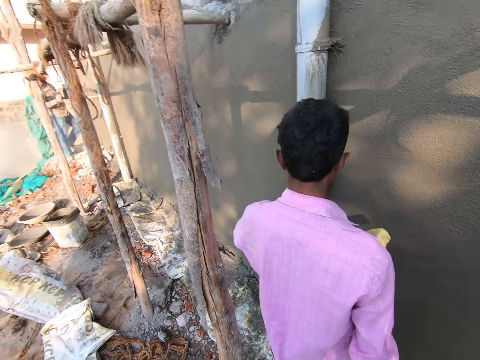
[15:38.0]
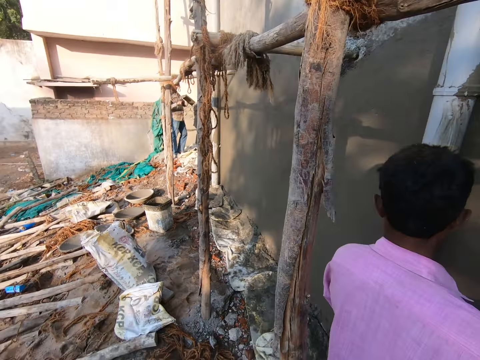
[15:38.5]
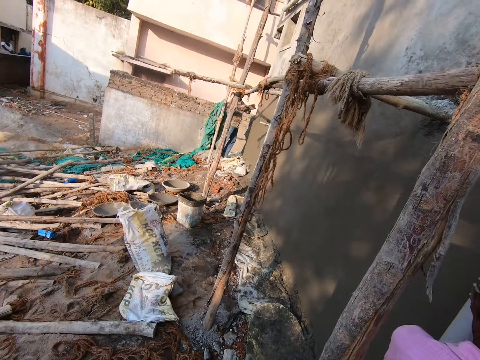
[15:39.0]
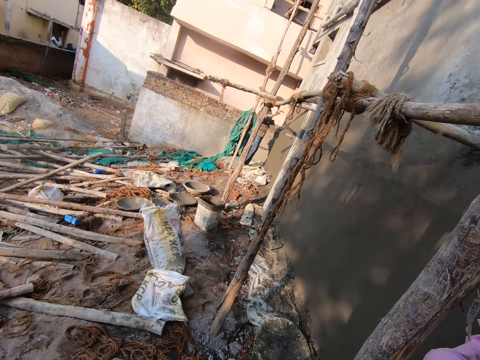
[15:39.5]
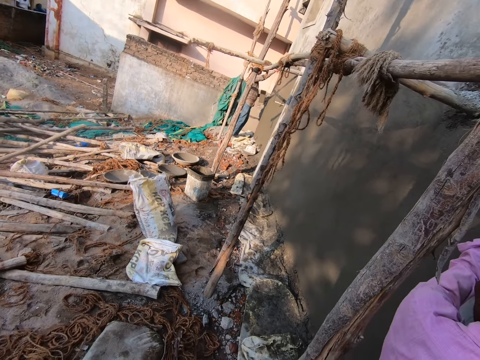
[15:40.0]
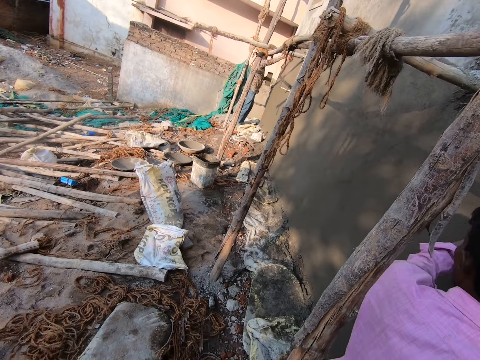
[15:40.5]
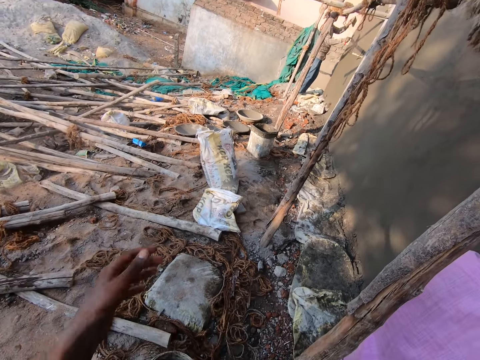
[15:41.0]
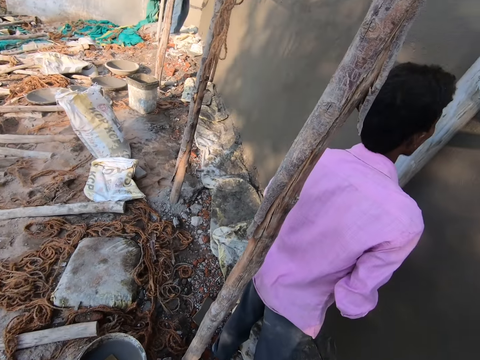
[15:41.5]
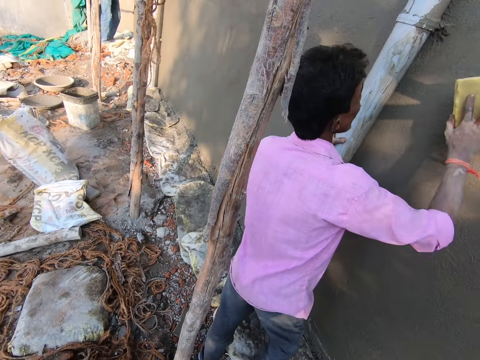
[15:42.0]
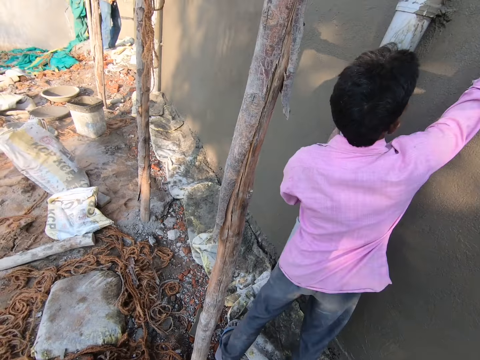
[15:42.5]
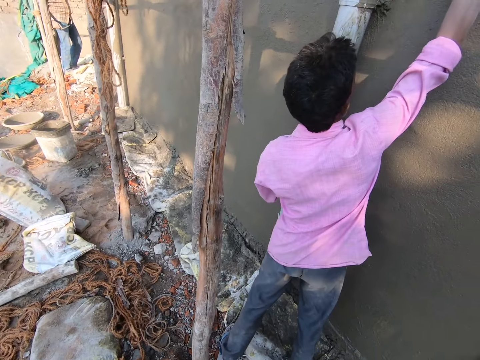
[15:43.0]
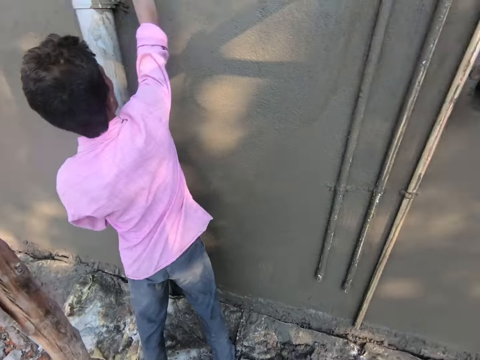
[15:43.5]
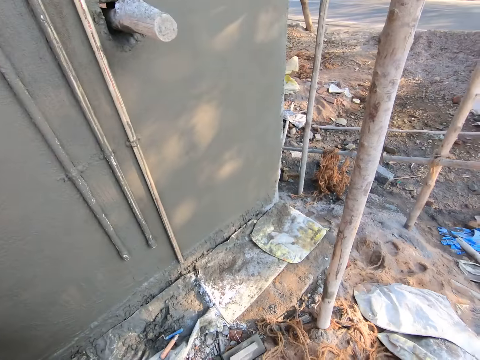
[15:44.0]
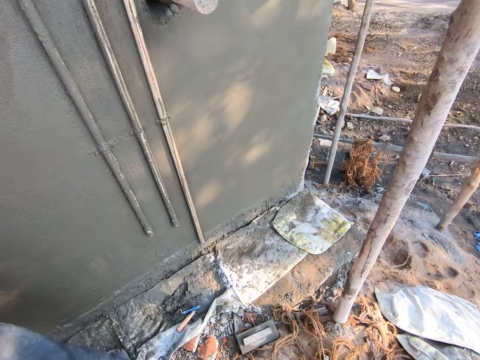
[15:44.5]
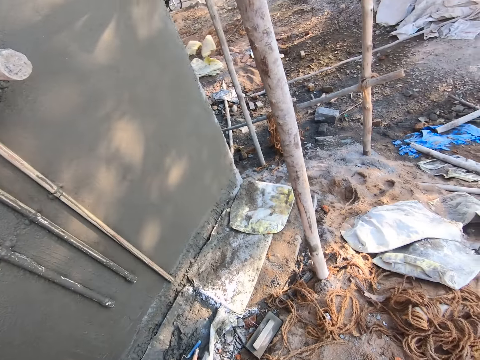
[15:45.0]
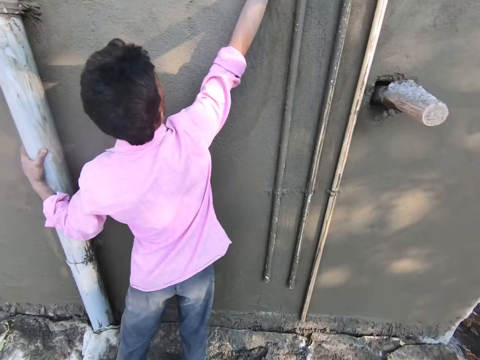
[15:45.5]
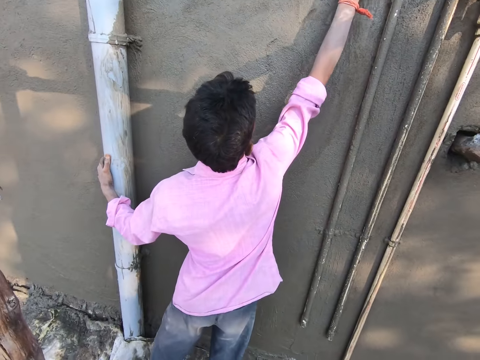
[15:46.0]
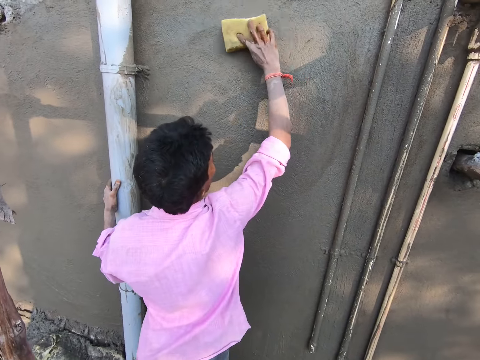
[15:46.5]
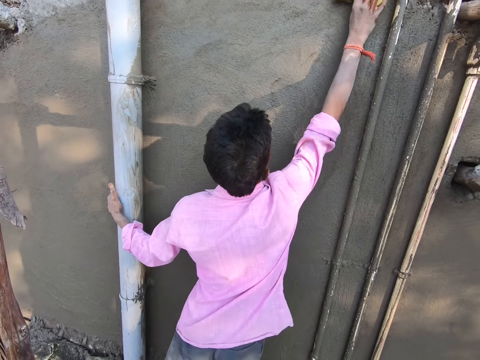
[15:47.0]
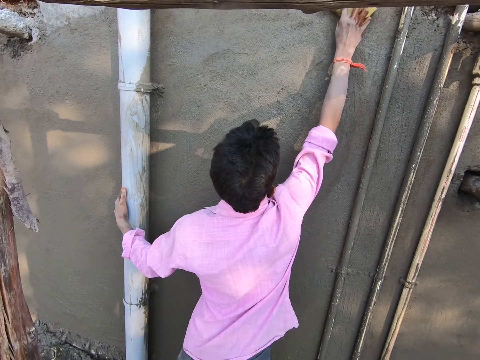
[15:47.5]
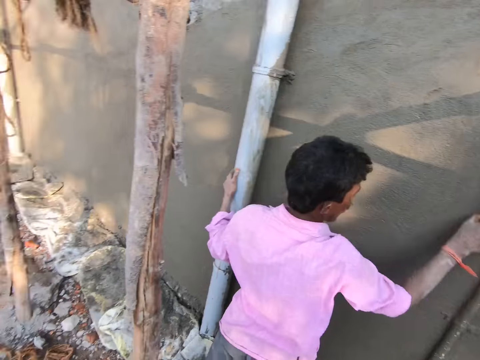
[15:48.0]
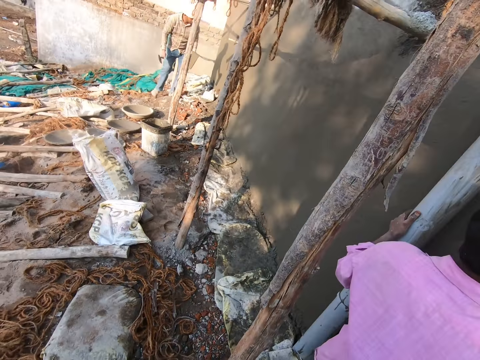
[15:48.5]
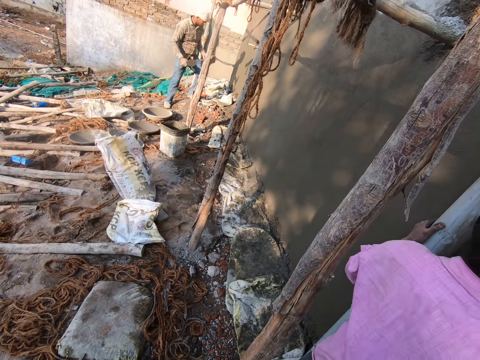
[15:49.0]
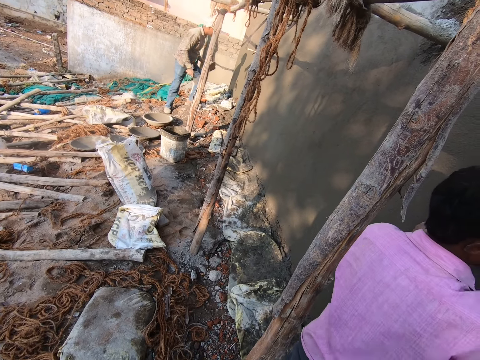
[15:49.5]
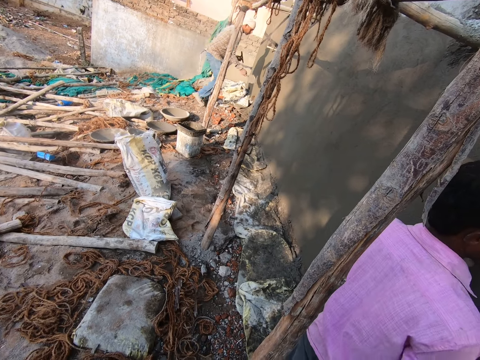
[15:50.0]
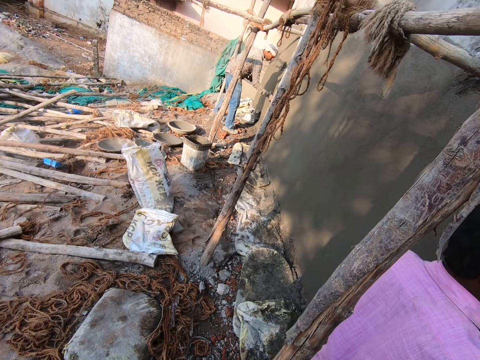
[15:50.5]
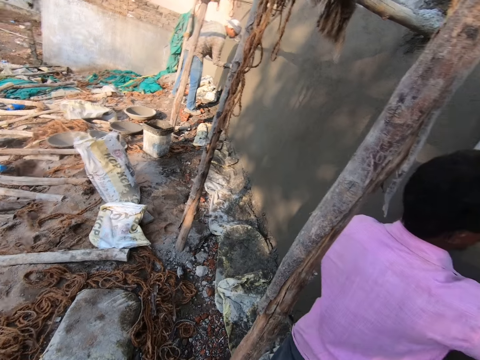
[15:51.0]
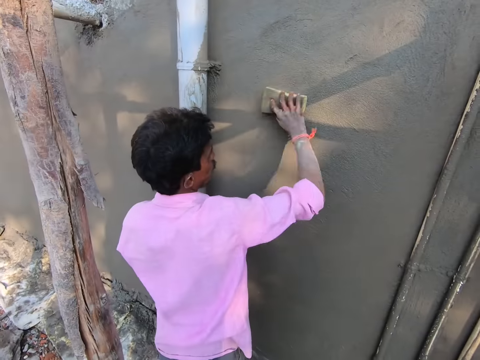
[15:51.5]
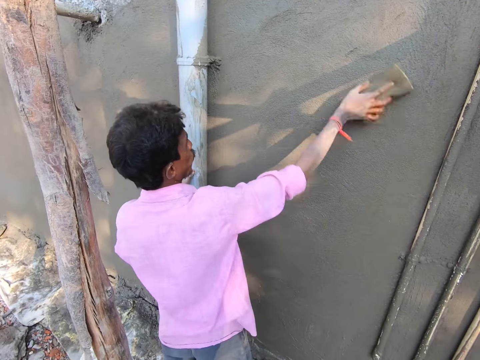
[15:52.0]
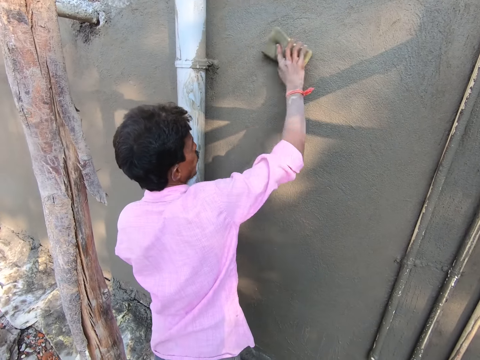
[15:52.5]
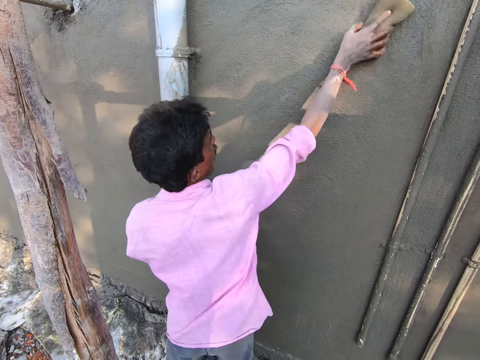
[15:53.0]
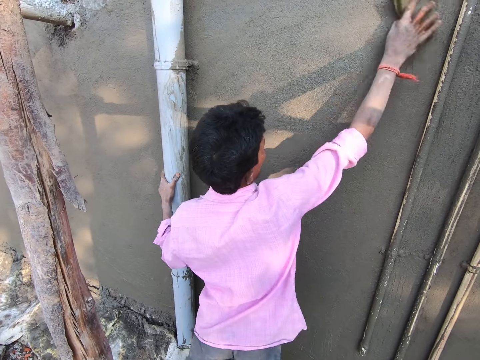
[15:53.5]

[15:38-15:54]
The camera wearer looks around. A man wipes the wall with a mattress. The man softens the wall with a cleaning sponge. The camera wearer looks around the construction area. The man wipes the wall with the mattress and softens the wall with the cleaning sponge. The camera wearer looks around. Another person wipes the wall. The man wipes the wall with the mattress.

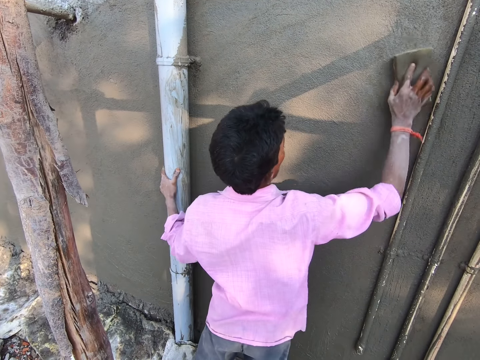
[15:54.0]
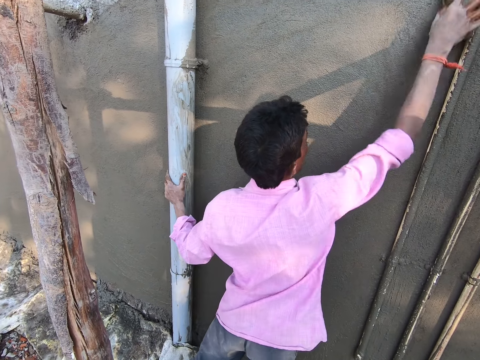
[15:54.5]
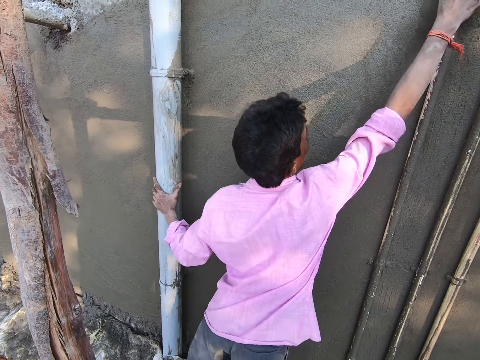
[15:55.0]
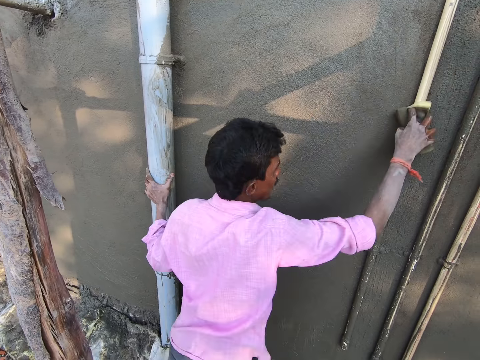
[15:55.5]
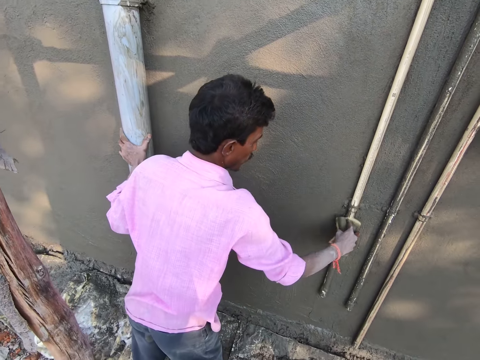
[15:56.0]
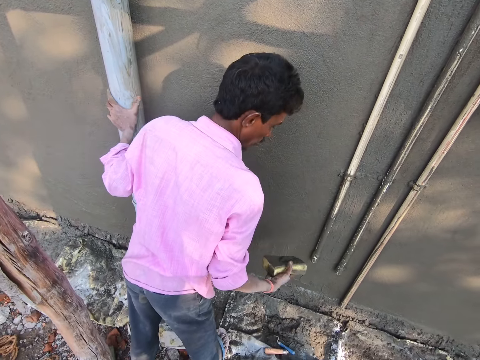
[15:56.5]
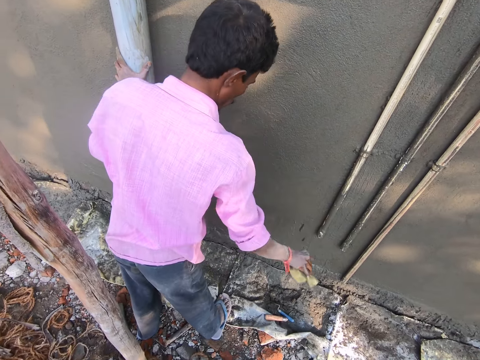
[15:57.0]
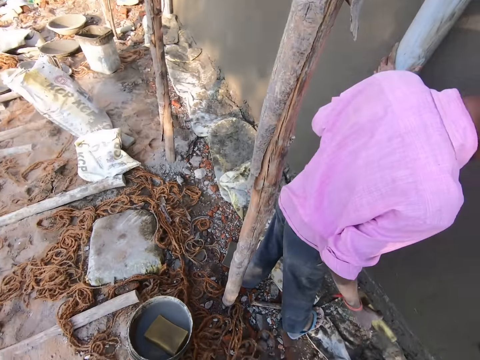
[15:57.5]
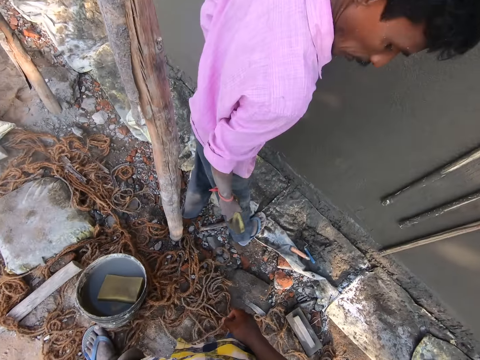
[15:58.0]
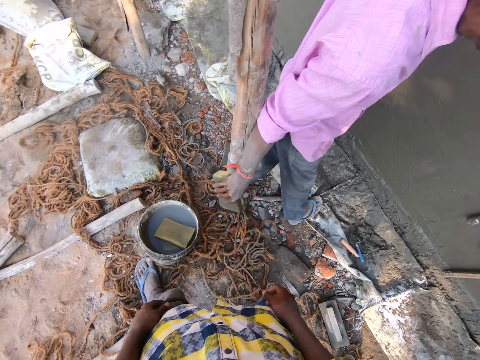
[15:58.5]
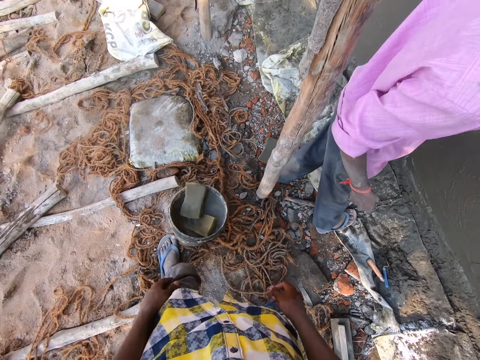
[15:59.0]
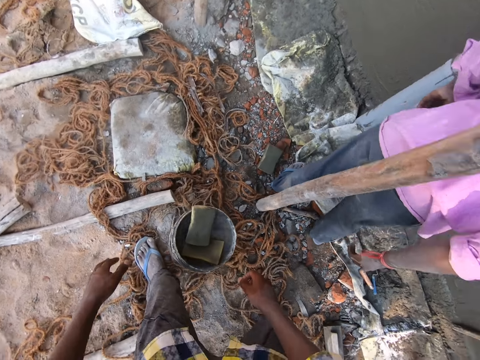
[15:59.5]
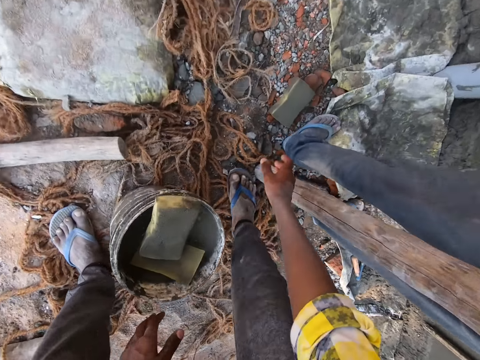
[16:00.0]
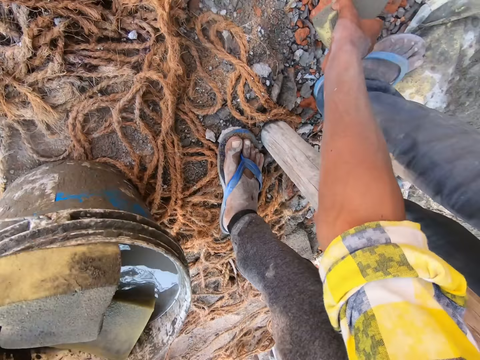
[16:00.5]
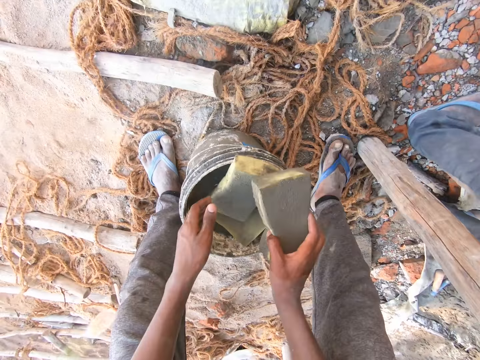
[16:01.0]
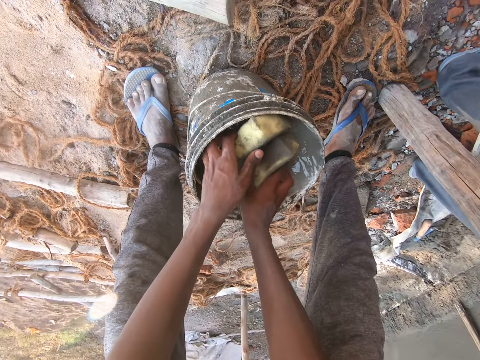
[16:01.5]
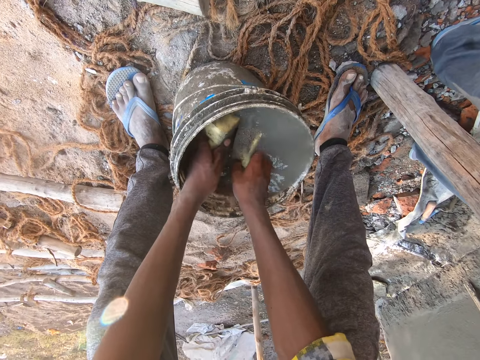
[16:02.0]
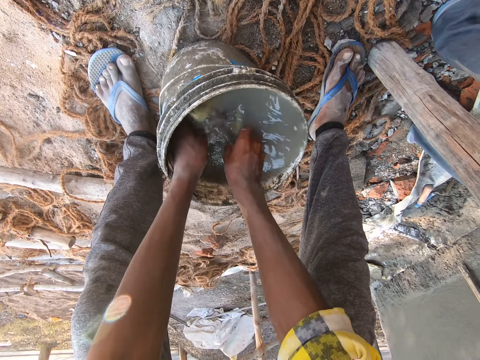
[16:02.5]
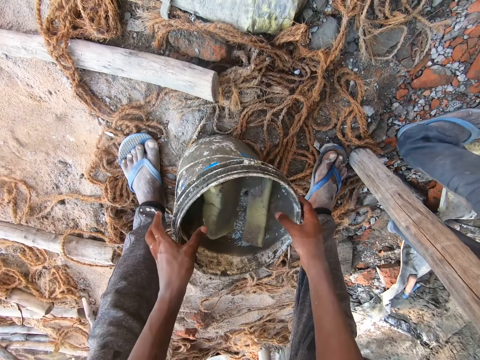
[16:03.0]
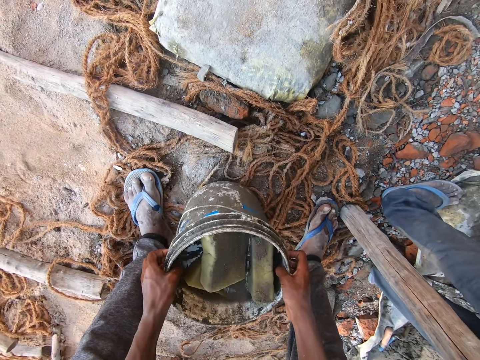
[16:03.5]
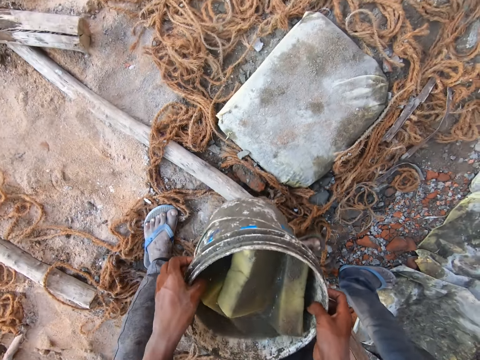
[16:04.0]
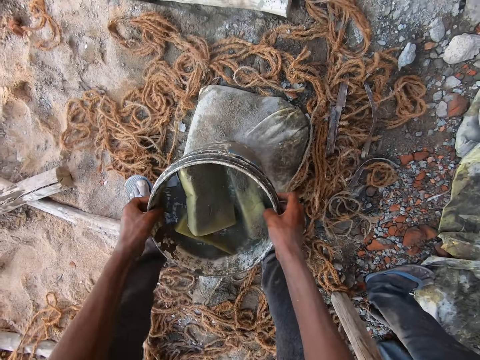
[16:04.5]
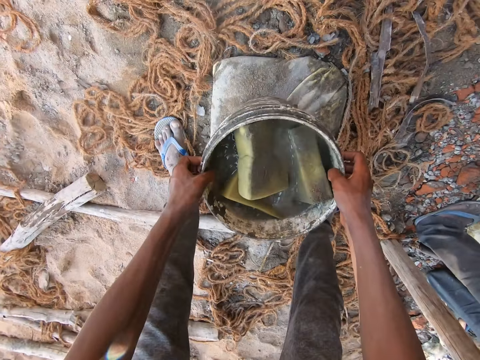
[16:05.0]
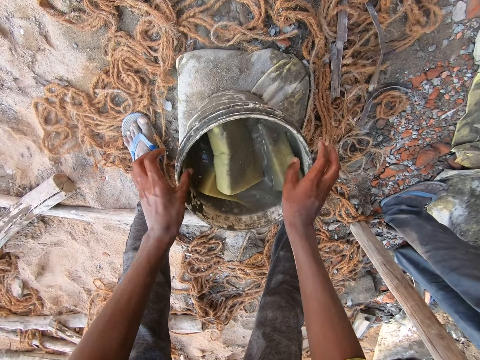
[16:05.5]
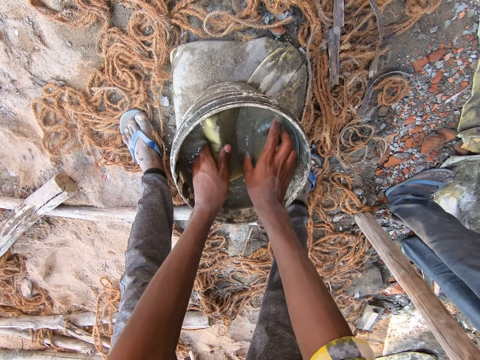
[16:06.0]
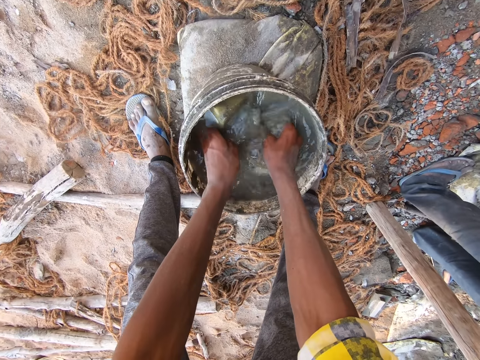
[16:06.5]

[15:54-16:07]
The camera wearer communicates with a man. The man wipes a pipe with a cleaning sponge or mattress. The man looks at the mattress. The camera wearer looks around. They throw the cleaning sponge in a bucket. The man puts the mattress. The camera wearer picks the cleaning sponge from the ground. They dip the cleaning sponge in the water inside the bucket. They carry the bucket with both hands. They pick the bucket from the ground, place the bucket on a stone, and touch the cleaning sponge in the bucket.
